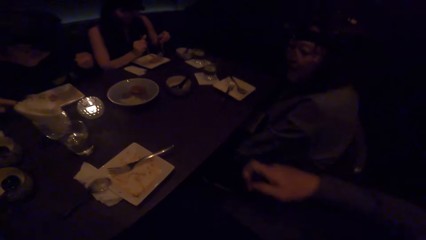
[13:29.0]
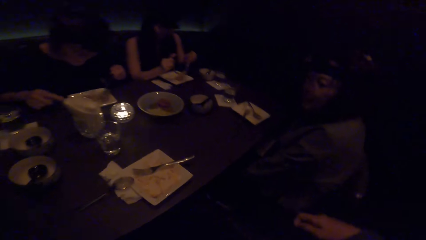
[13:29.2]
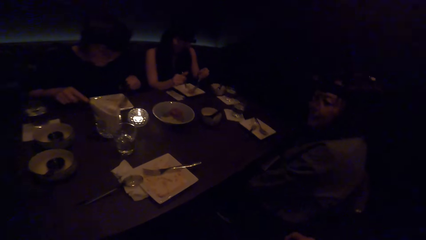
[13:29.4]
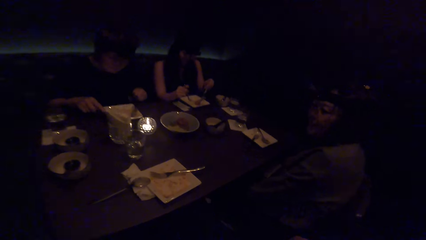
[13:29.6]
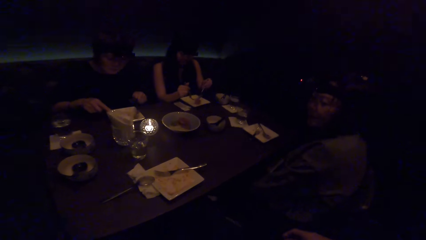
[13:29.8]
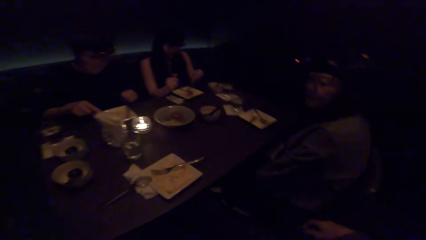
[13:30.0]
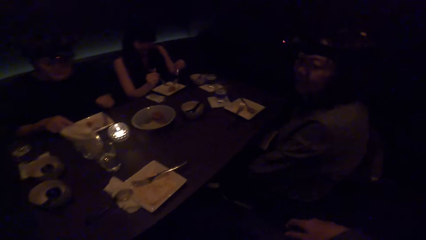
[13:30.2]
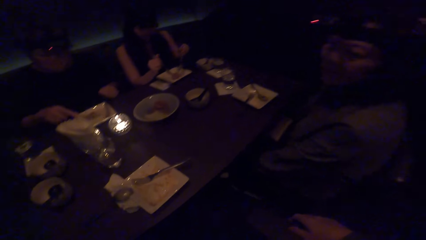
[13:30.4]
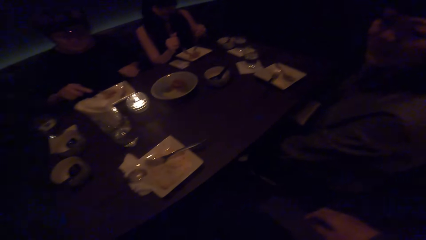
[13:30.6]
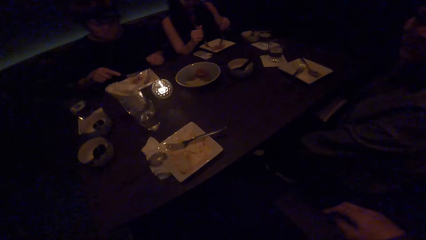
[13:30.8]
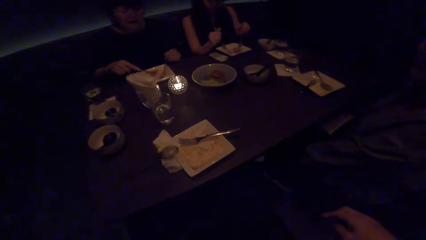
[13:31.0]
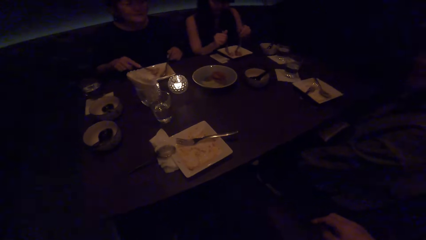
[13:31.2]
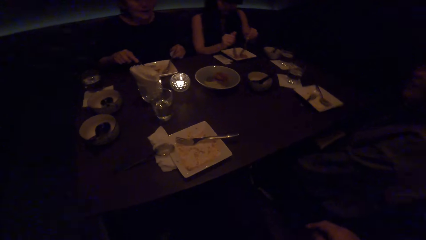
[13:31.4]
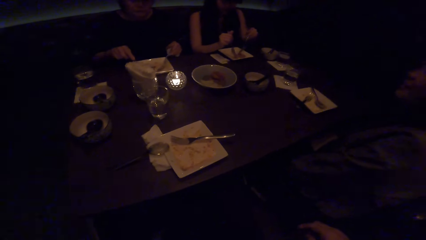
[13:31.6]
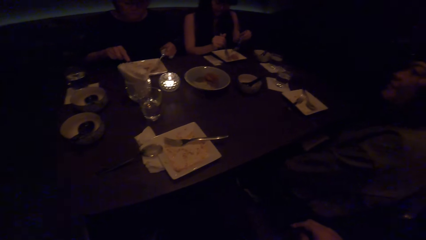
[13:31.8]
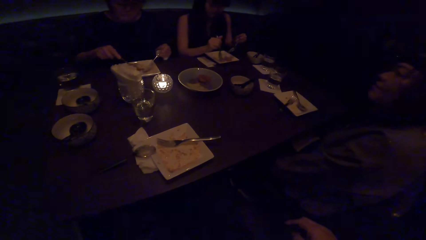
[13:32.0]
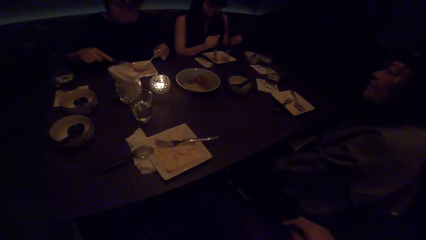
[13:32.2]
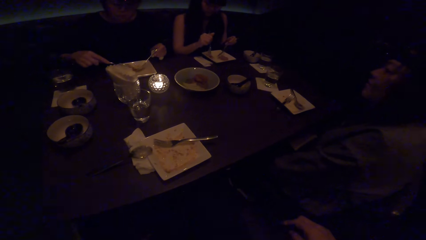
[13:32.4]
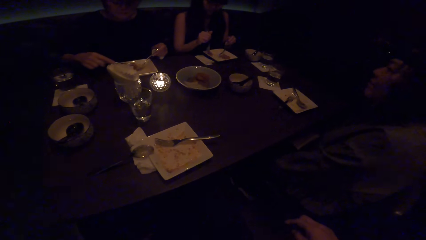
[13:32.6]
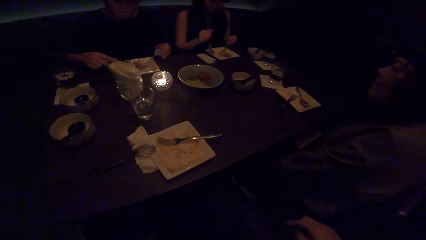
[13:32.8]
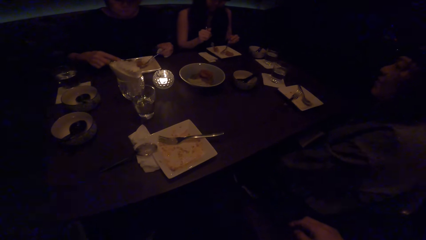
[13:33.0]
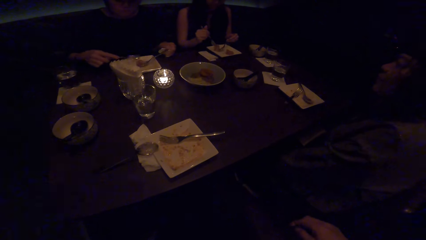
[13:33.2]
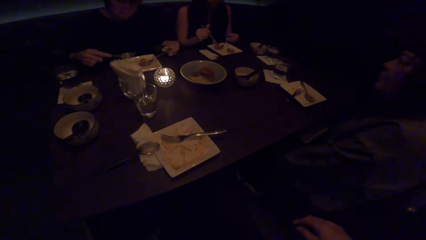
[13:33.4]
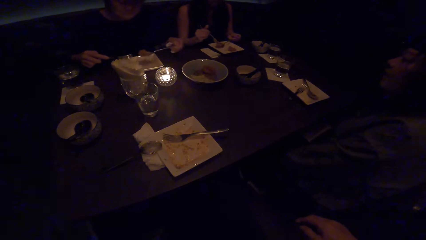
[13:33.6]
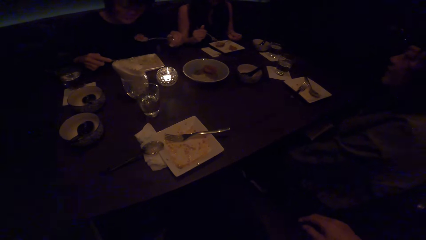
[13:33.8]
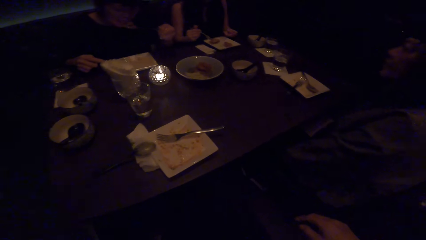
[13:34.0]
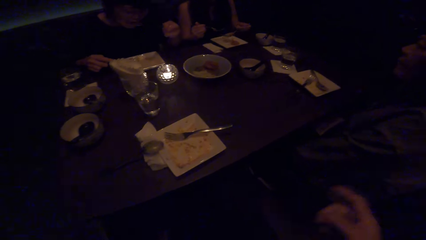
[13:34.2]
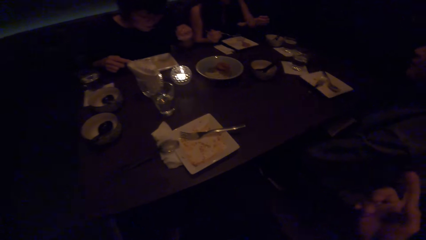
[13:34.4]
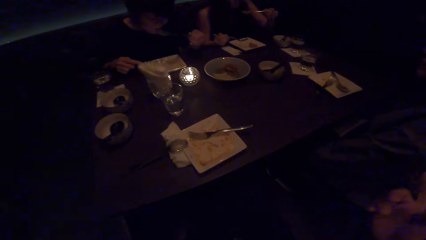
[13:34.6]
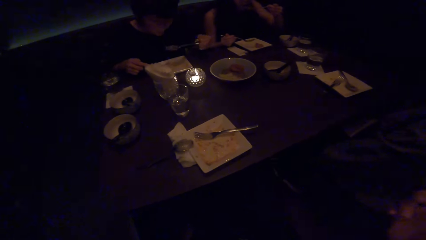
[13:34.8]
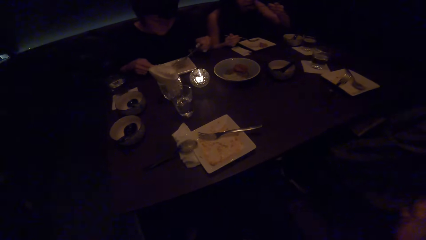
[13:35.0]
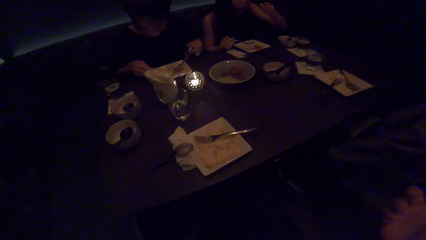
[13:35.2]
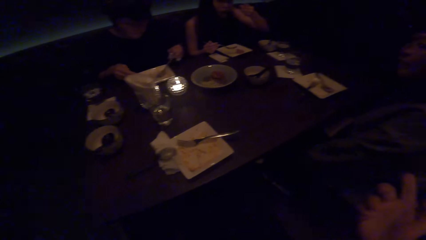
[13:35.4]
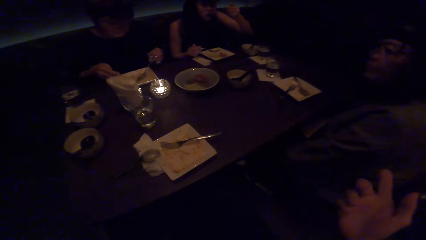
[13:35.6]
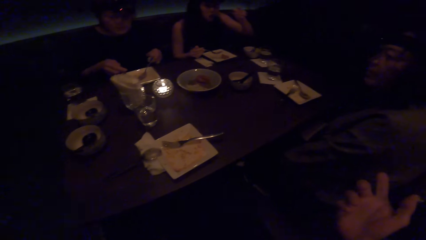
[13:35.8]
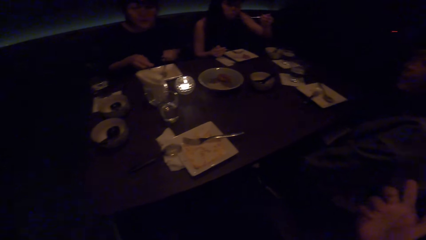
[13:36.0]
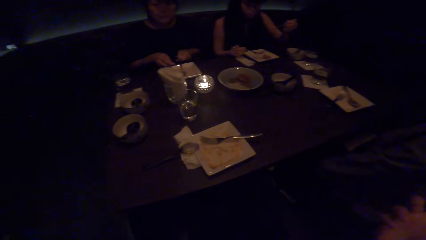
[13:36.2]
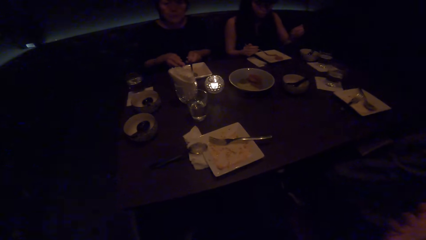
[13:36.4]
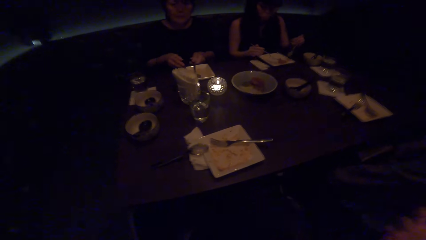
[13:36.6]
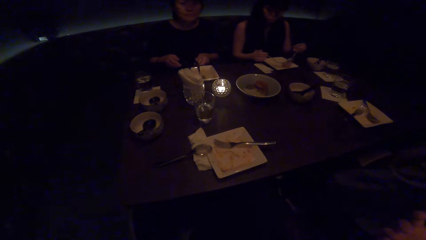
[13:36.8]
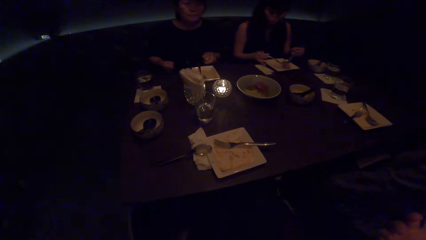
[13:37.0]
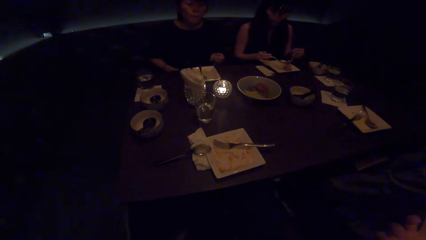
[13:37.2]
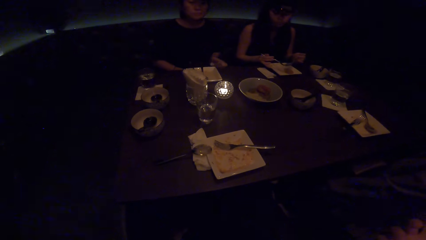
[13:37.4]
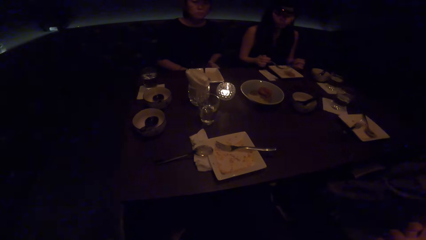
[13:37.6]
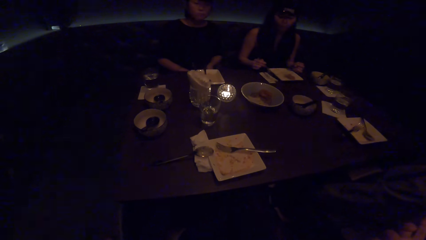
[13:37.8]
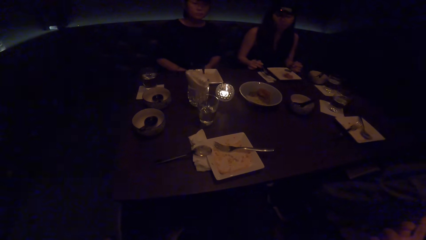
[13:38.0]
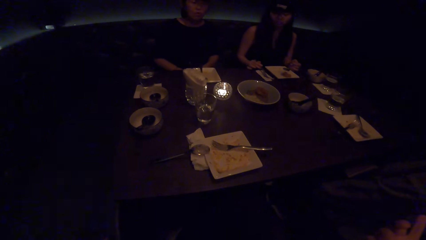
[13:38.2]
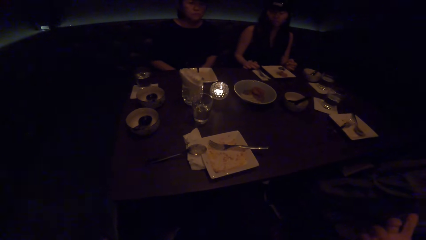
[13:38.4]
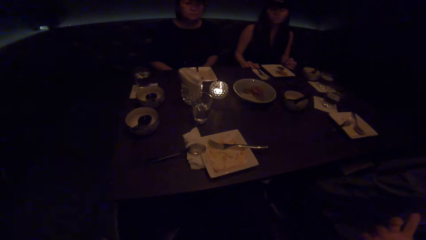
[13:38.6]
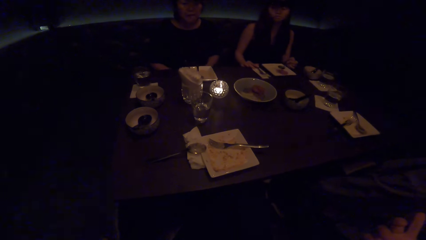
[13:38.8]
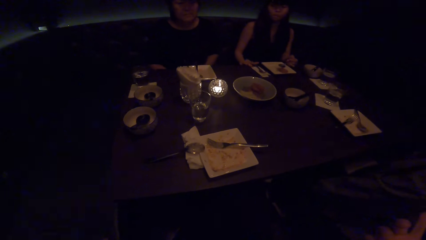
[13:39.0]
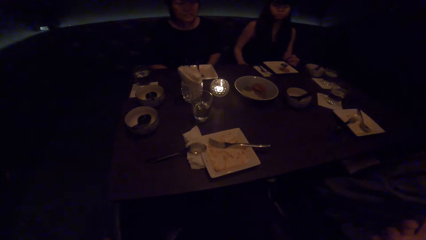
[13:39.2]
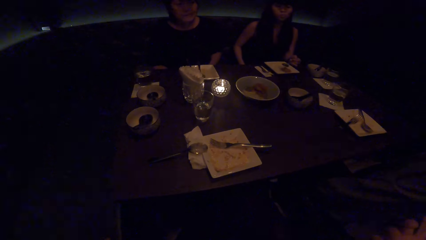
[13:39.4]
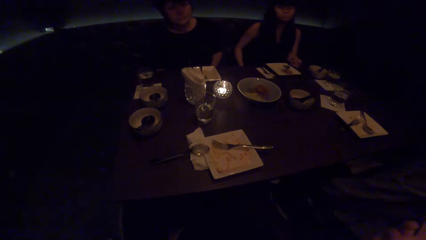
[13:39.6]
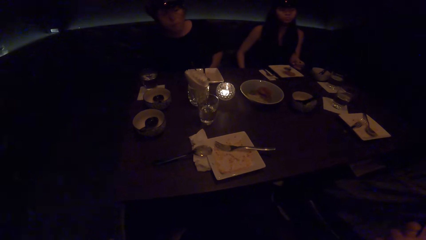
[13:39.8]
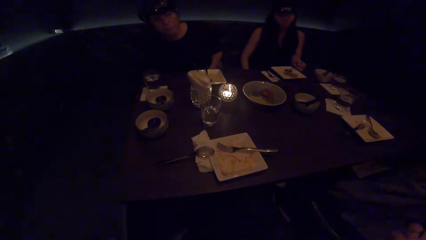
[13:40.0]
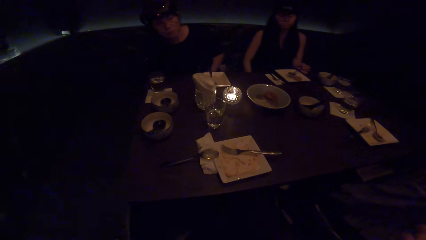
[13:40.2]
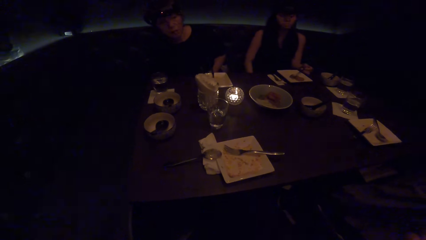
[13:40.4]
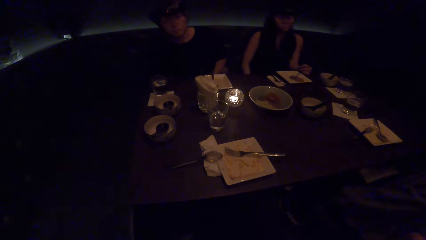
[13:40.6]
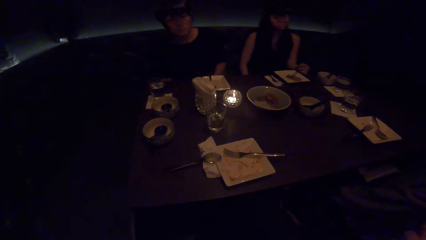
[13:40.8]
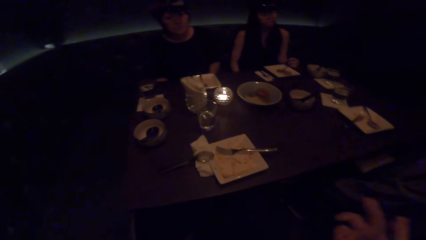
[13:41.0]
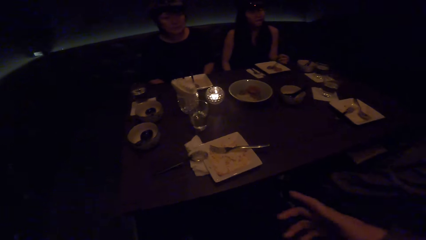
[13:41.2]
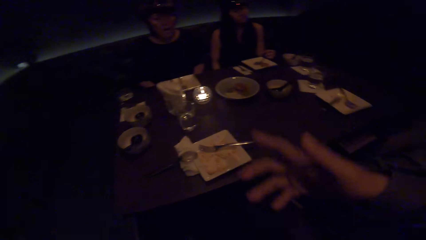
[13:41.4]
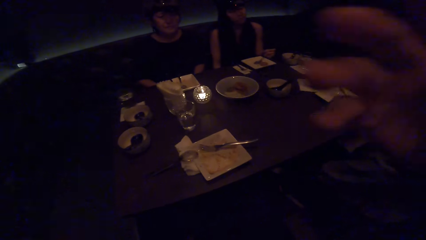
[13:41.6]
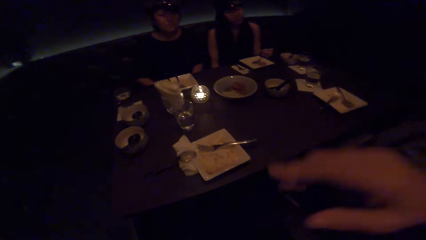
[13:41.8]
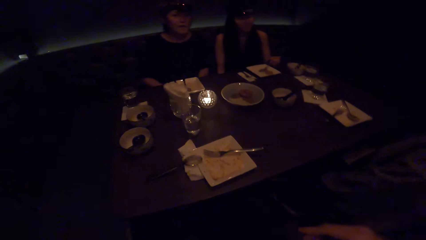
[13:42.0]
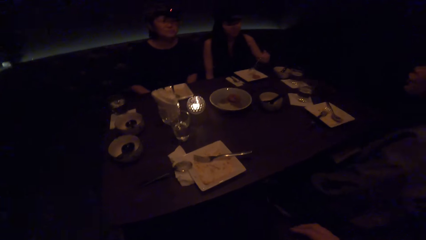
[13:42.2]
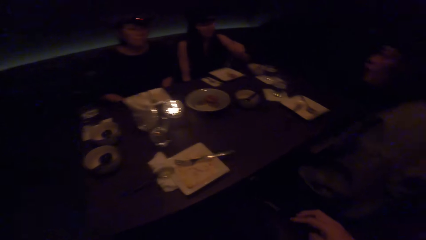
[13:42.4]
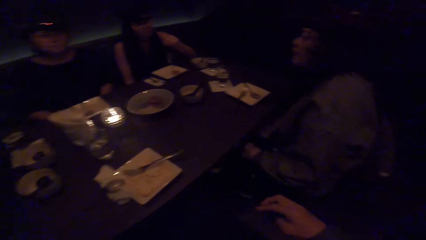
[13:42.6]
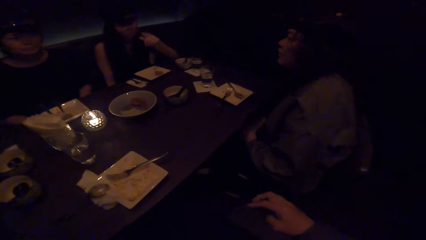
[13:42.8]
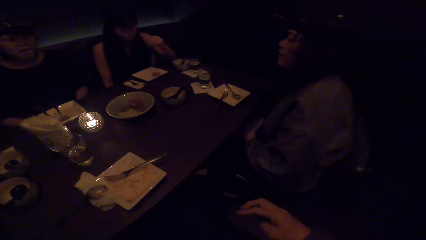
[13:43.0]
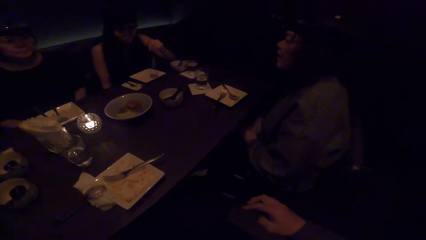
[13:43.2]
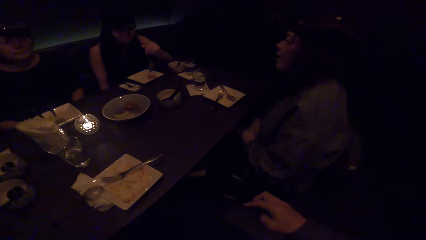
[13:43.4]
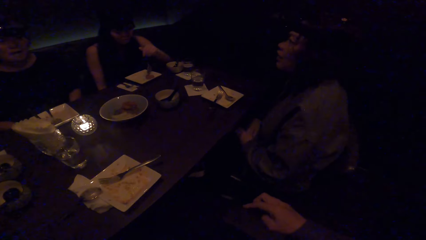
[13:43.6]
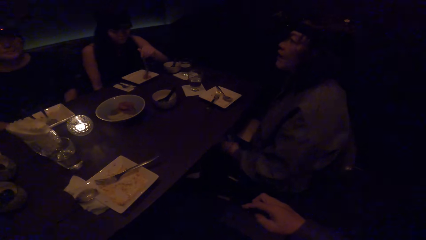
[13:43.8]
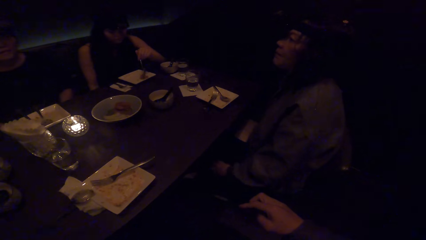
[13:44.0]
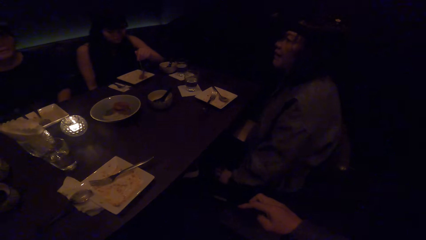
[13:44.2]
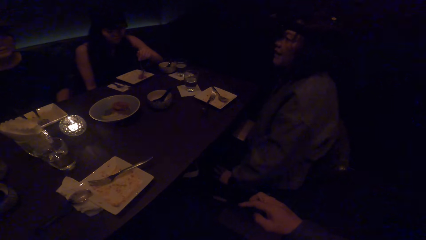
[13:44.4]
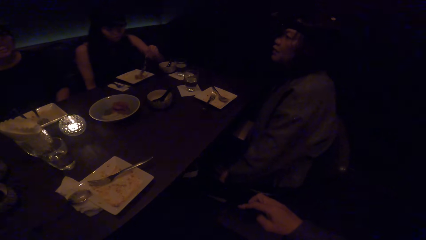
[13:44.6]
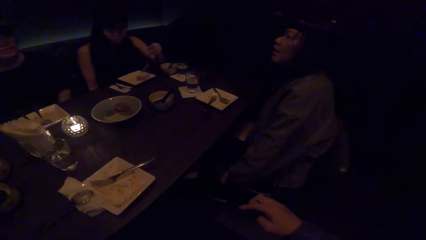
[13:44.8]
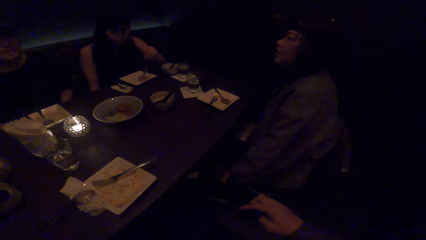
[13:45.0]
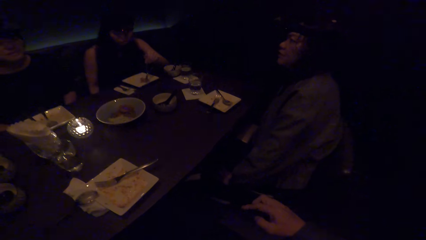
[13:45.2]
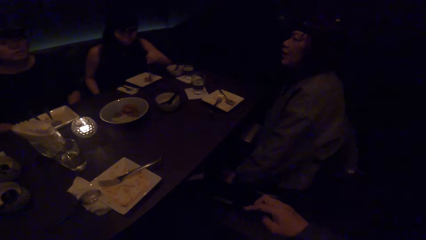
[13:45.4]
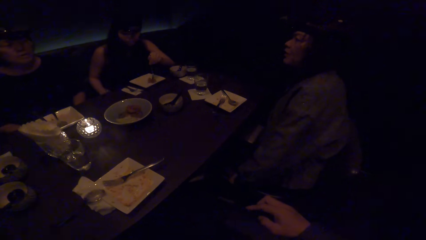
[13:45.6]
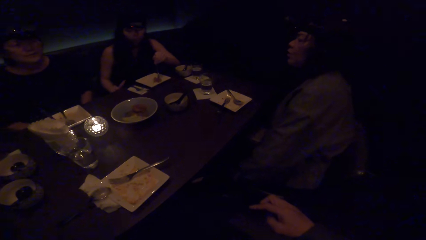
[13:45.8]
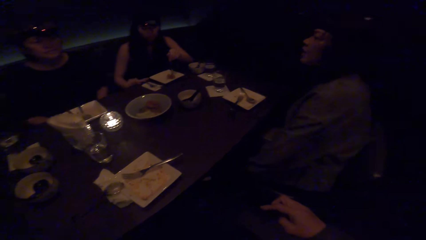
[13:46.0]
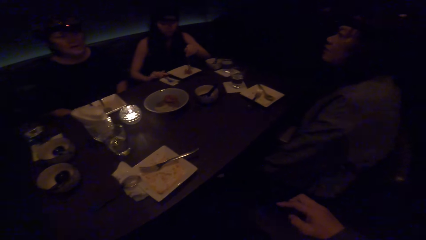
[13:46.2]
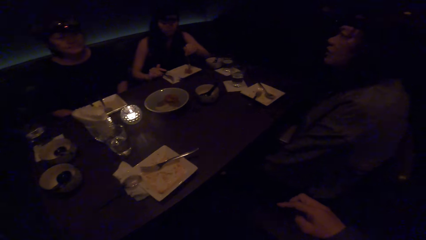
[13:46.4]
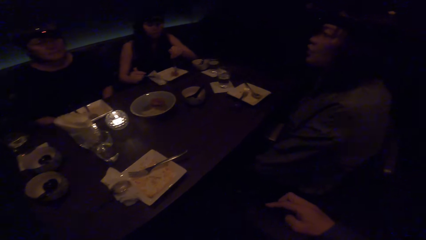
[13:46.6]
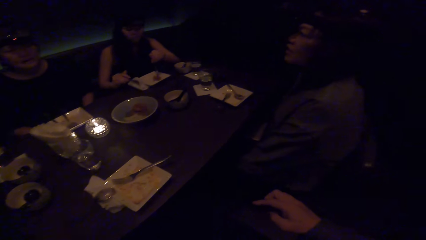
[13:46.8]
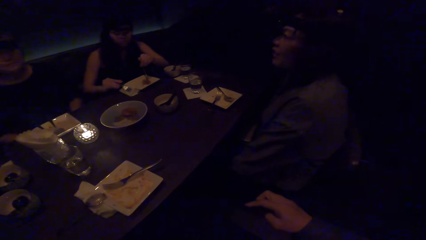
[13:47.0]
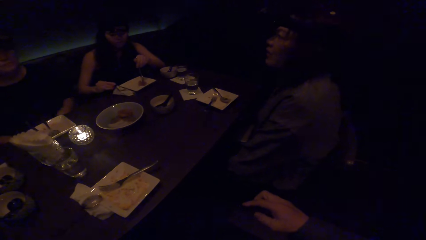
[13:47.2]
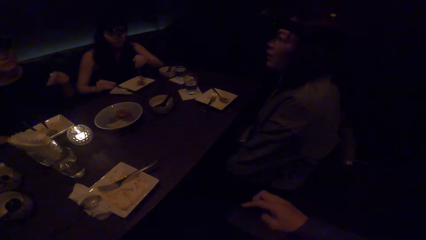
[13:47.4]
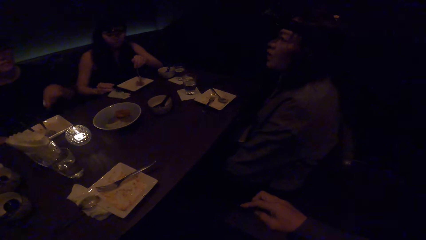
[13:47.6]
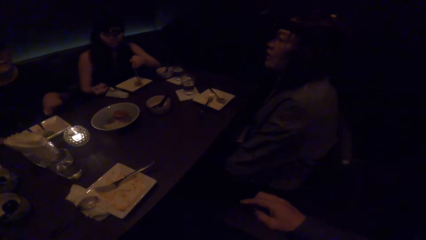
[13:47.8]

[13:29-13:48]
The camera wearer leans back on the chair. A woman puts the food in her mouth with the spoon. Another woman puts the food in her mouth with the spoon. The camera wearer talks to the women. The first woman drops the spoon in a plate with her left hand. The other woman drops the fork on a tissue paper with her right hand. A woman looks at the camera wearer. Another woman looks at the camera wearer. The camera wearer looks at a woman. The other woman scoops food with the spoon. She picks up her fork on the tissue paper.
